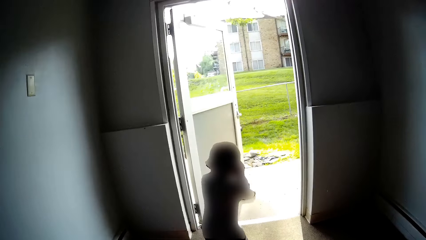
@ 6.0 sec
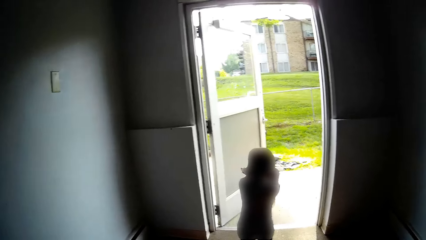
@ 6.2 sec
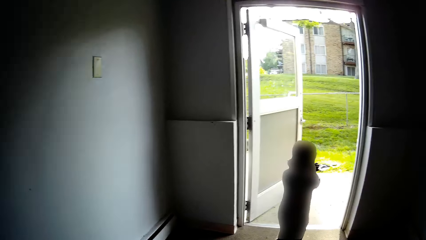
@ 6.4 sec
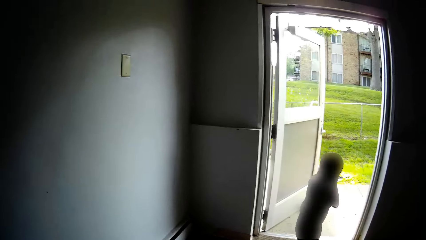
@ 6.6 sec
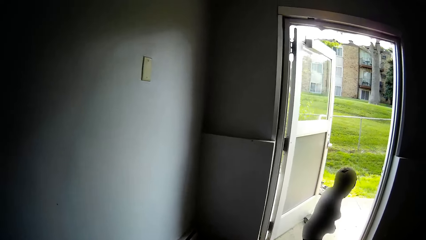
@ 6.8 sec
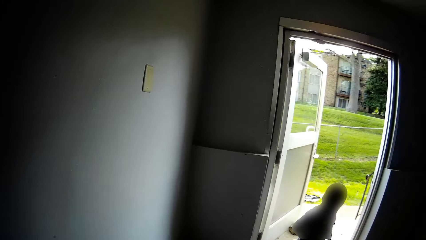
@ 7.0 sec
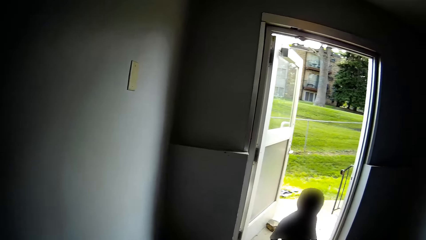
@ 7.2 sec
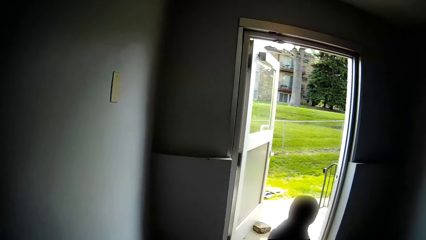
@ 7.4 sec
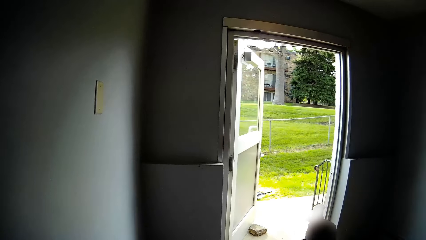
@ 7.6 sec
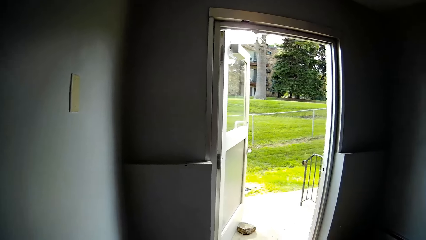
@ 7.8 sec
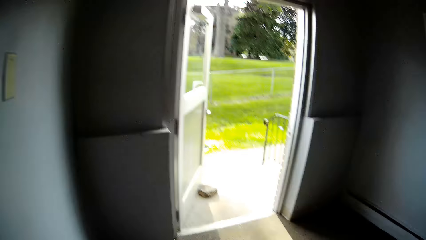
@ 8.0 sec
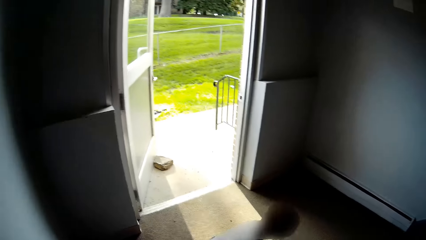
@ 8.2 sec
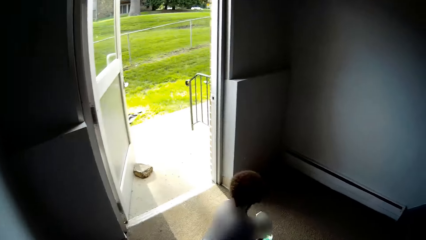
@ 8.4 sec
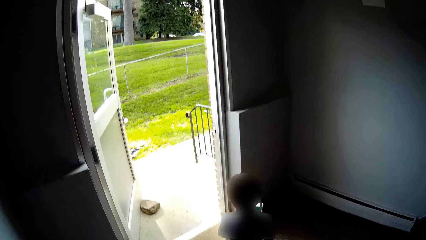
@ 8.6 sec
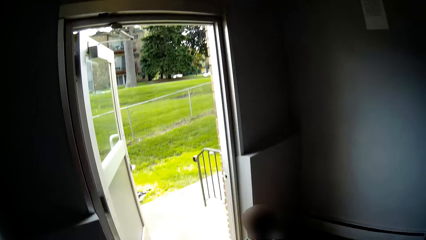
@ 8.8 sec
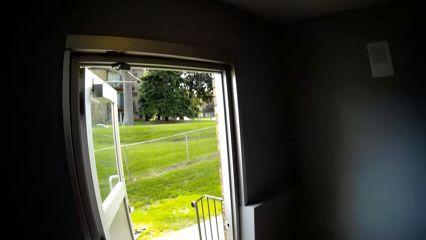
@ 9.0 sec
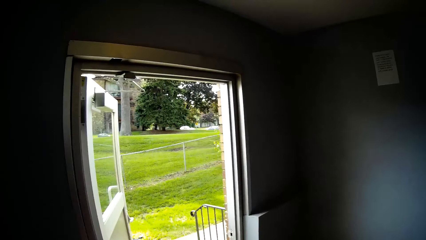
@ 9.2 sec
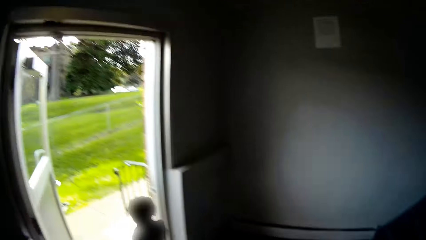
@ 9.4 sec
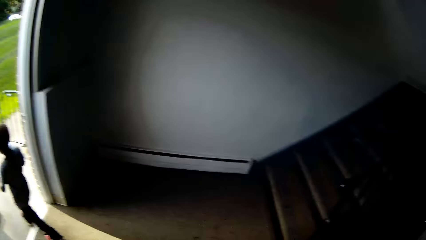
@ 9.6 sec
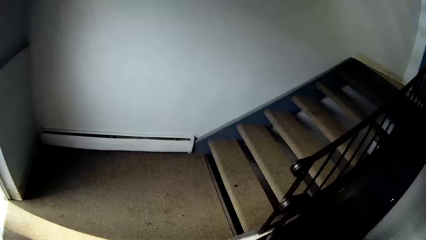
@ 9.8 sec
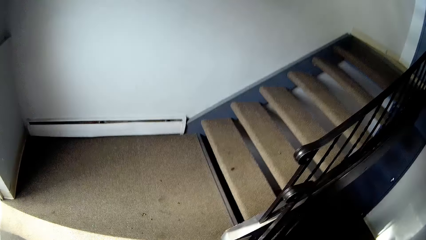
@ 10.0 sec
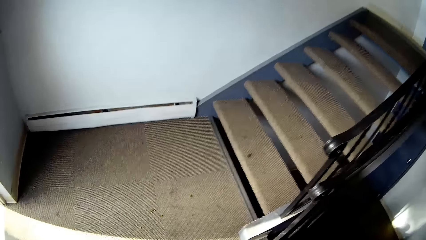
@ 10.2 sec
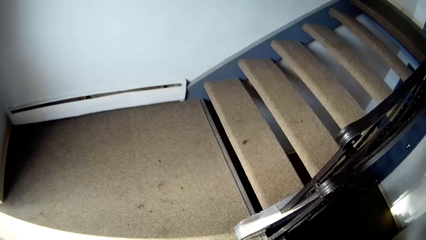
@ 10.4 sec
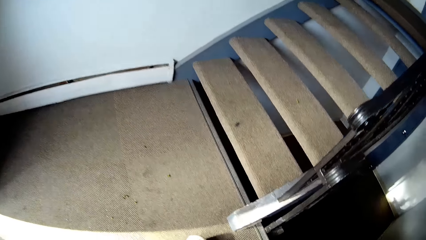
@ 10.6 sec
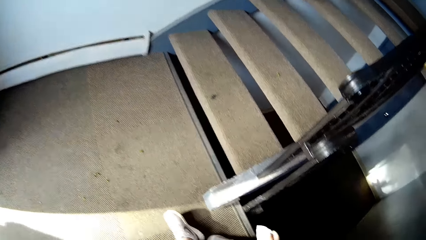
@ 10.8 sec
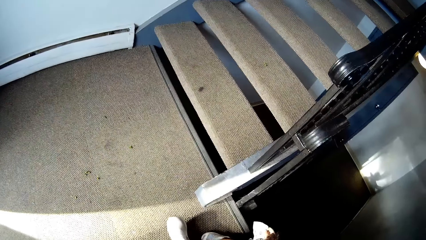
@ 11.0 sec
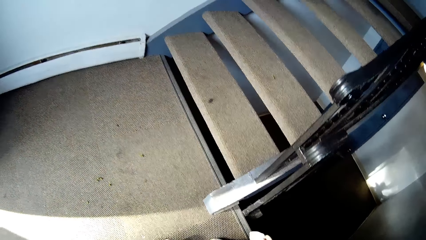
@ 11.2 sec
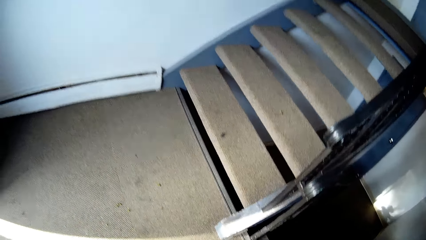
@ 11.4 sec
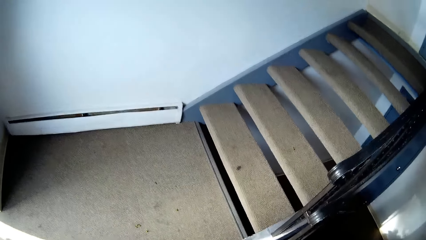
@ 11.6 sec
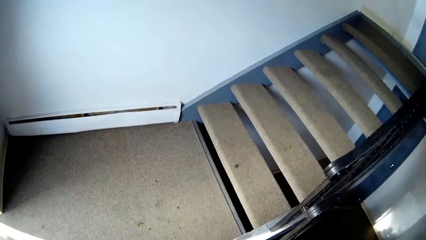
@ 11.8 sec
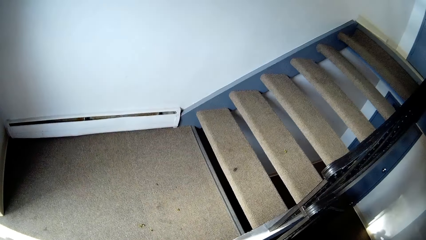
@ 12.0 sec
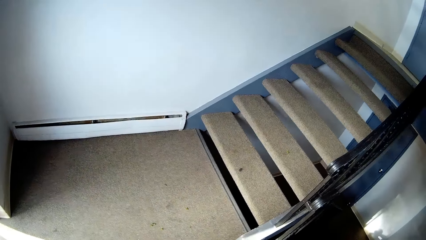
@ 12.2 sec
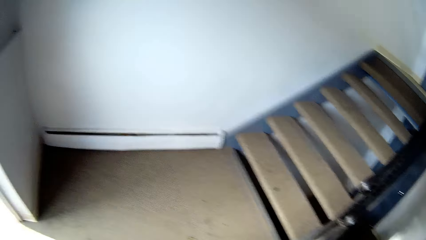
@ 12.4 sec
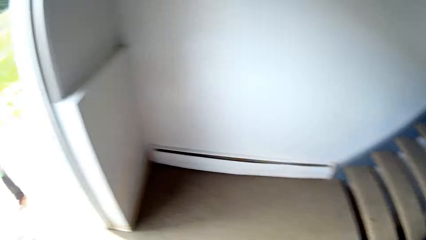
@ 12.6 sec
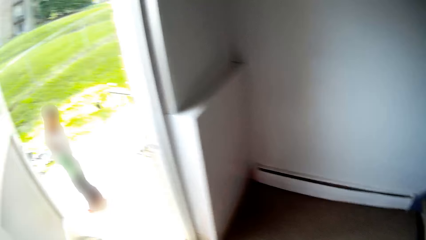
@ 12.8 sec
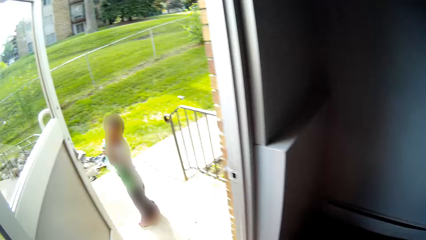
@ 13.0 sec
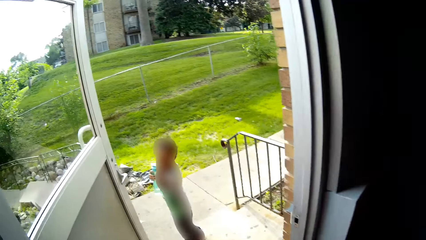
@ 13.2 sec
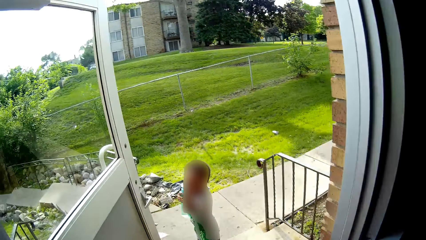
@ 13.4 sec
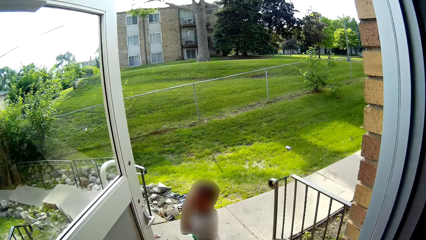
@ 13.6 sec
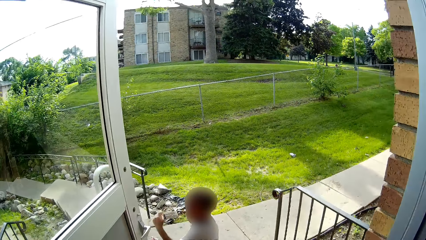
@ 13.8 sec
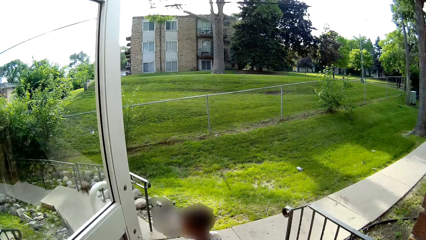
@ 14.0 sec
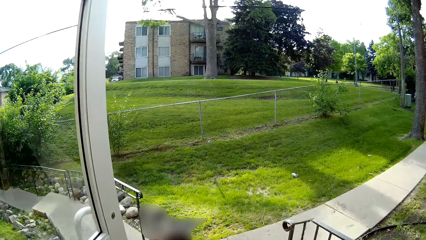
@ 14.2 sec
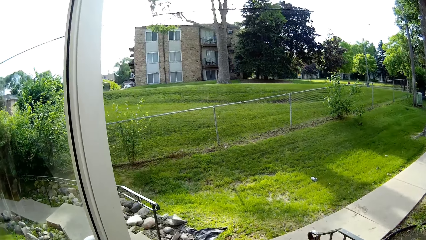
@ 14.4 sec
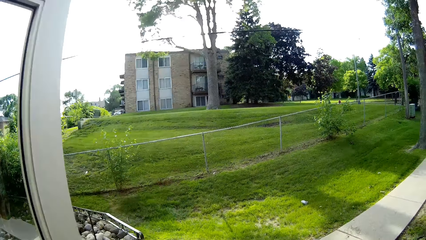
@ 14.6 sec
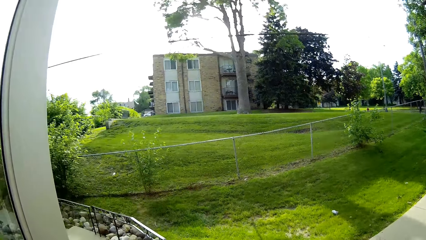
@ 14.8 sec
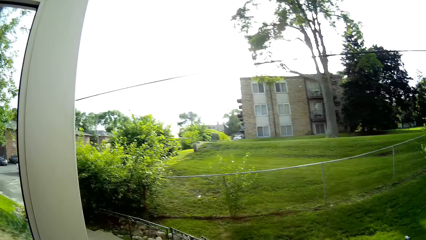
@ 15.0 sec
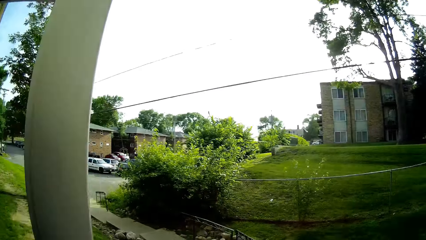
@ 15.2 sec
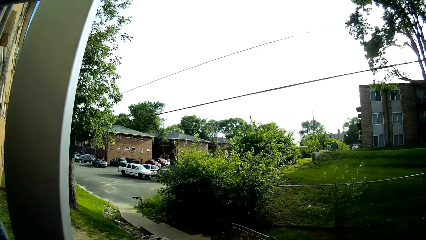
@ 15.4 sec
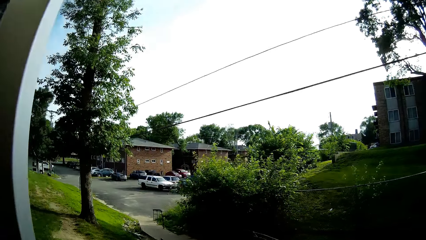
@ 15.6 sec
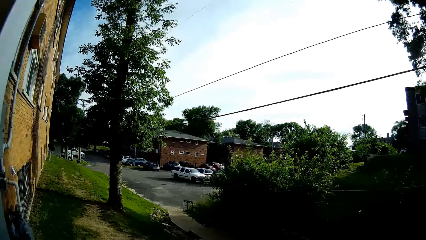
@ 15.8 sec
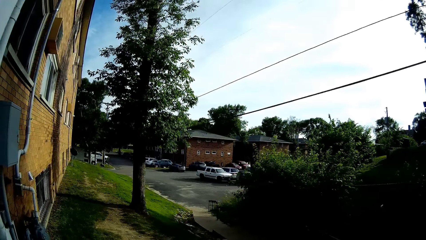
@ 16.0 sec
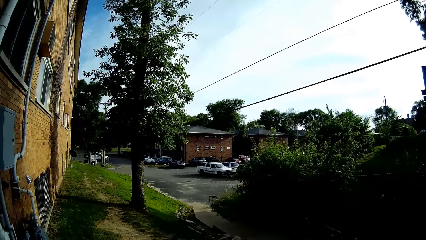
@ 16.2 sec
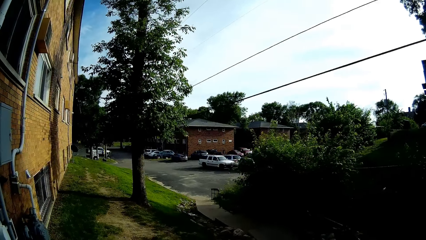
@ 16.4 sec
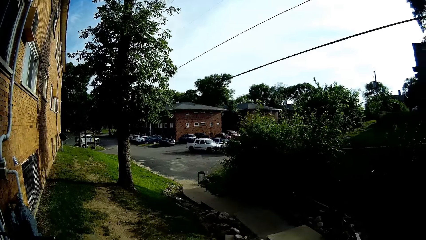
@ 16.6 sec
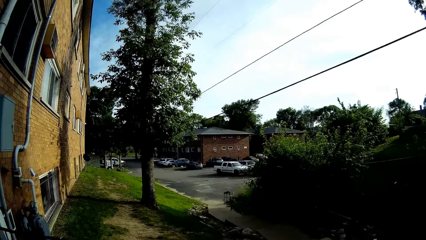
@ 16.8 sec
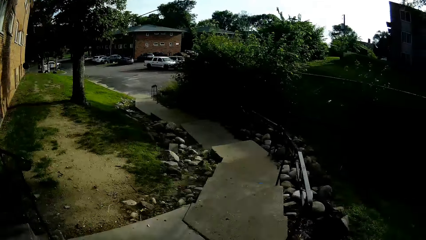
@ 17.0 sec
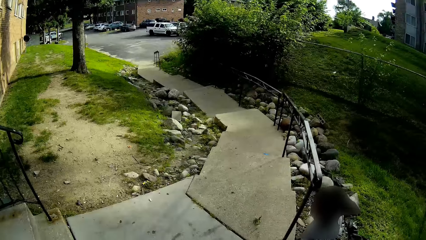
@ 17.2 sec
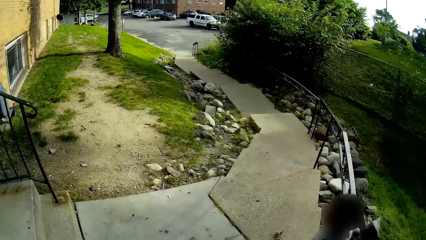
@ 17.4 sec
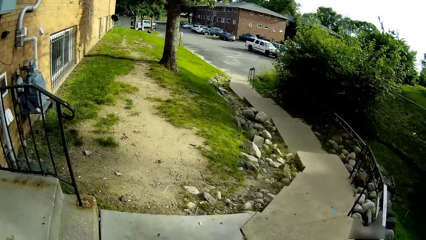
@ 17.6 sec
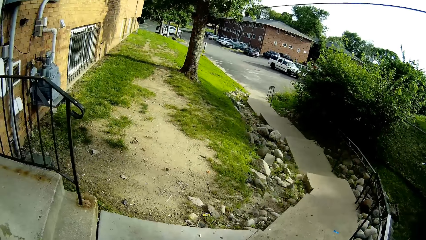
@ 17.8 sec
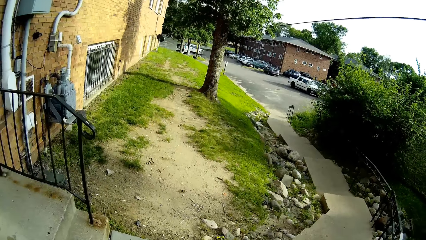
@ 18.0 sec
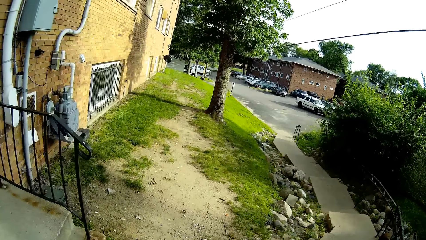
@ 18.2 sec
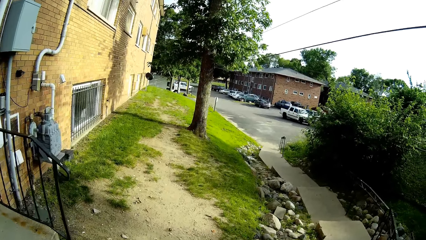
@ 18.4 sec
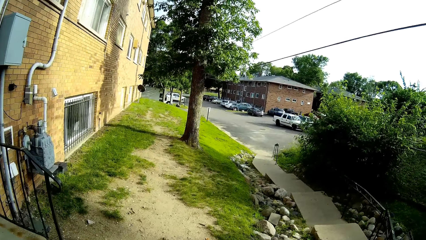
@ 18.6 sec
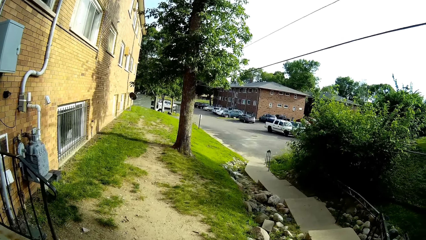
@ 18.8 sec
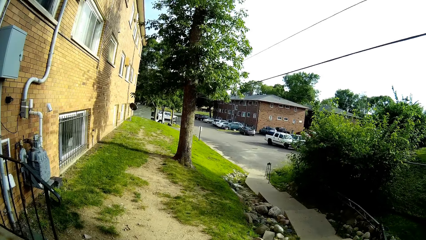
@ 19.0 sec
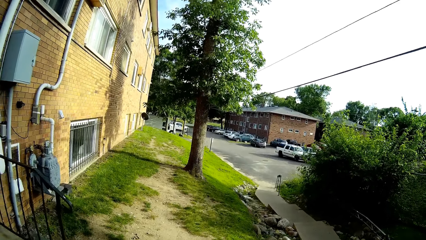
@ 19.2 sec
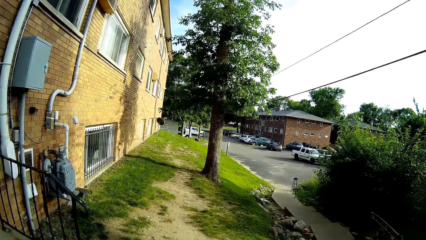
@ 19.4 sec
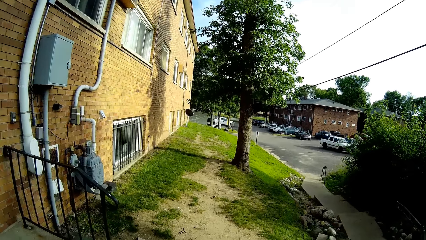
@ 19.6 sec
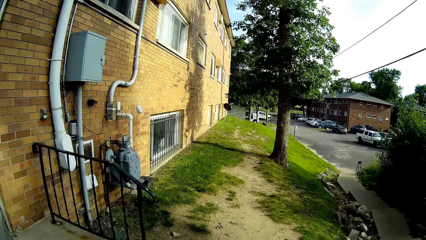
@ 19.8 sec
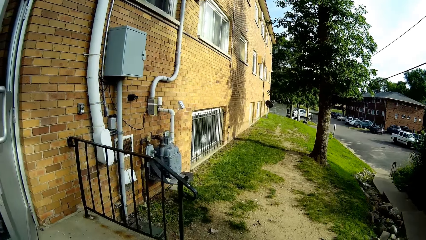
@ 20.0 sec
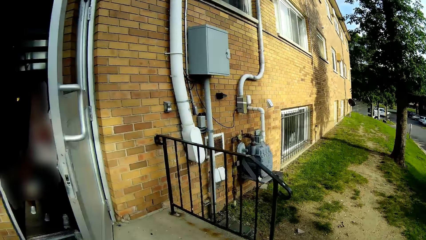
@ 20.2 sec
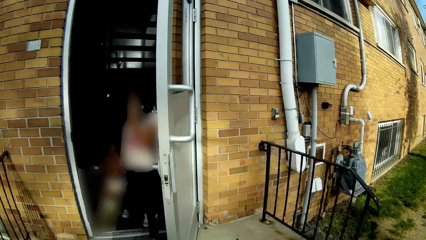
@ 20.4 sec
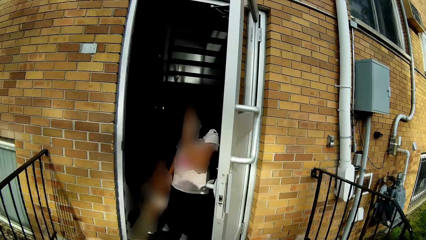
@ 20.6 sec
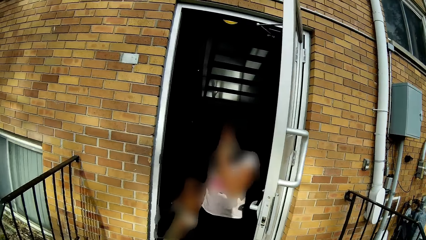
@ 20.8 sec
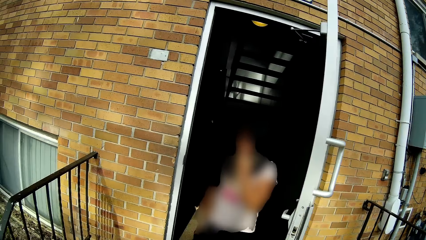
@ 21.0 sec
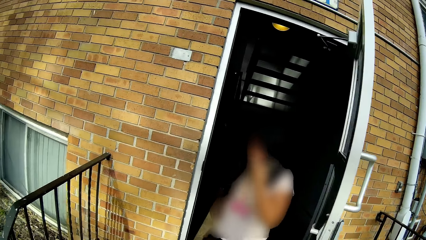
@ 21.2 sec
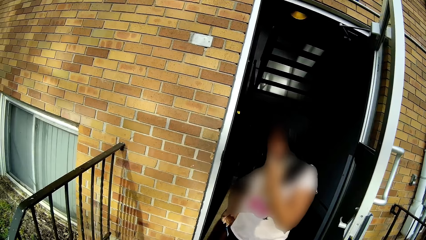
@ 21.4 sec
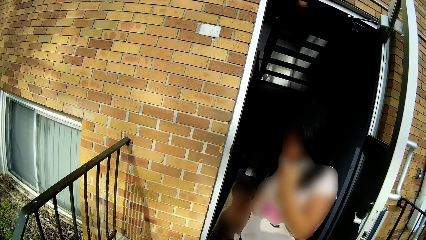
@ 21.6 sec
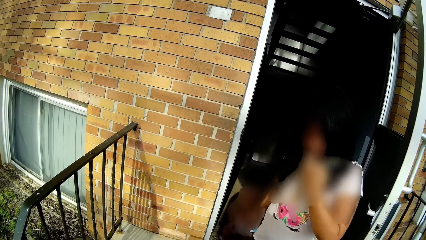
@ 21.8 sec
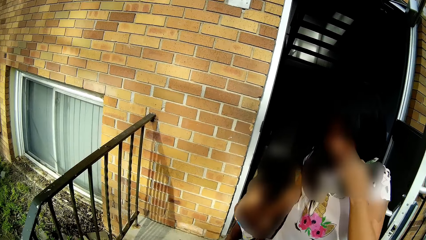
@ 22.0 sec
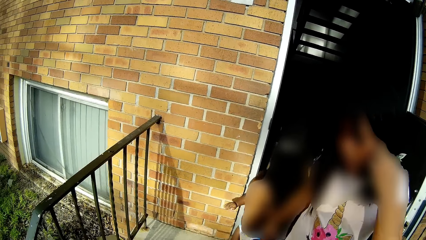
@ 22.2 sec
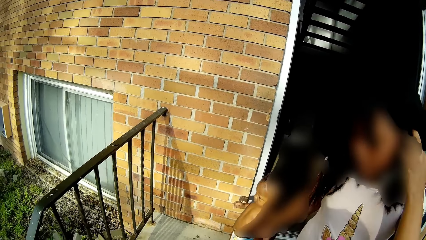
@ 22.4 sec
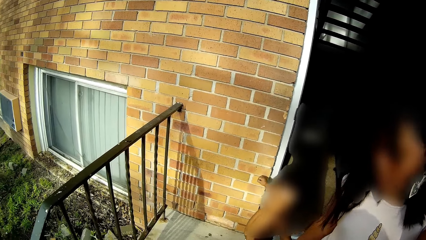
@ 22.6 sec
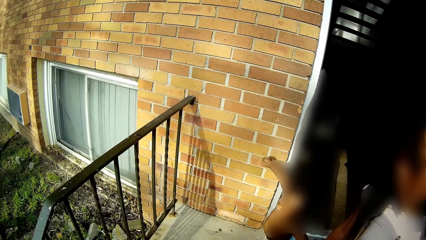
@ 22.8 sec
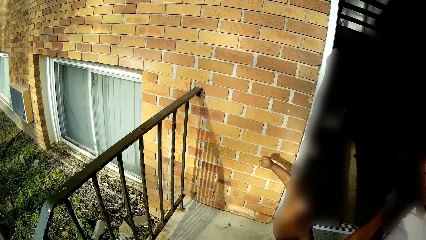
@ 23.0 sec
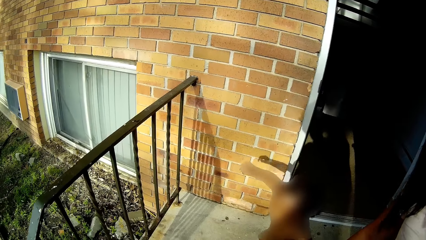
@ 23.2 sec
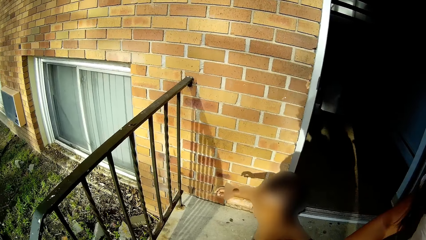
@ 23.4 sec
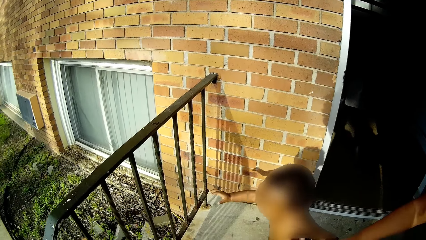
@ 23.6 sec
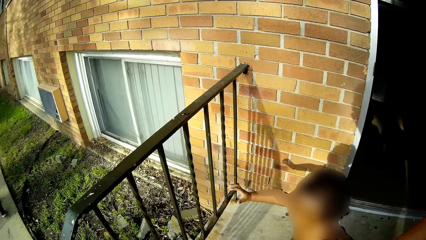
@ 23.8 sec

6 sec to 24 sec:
A boy walks toward the front door. The boy picks up a water bottle. The baby babbles. The boy walks out the front door. The camera wearer walks around. They talk to the baby. The boy talks to the camera wearer. The camera wearer walks out the front door. The girl and the baby walk out the front door. The camera wearer speaks.
